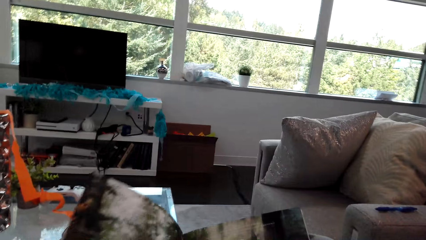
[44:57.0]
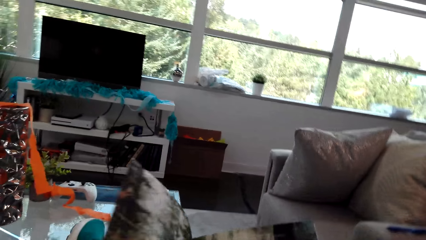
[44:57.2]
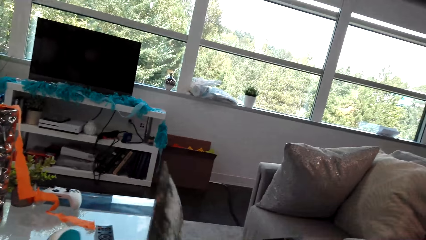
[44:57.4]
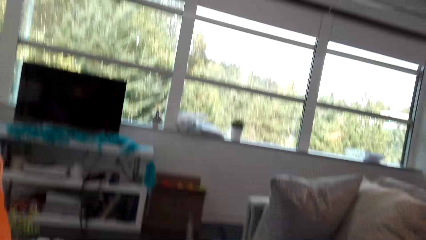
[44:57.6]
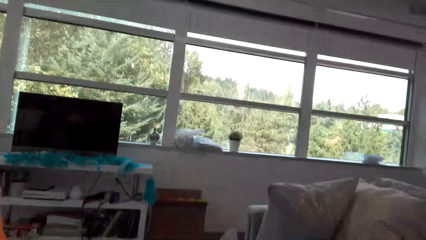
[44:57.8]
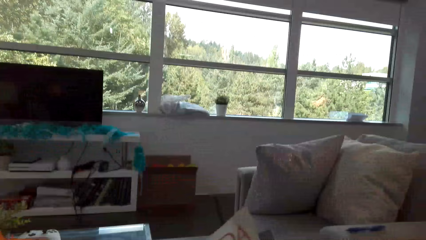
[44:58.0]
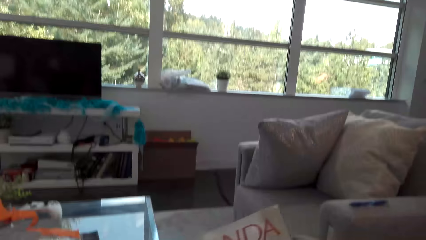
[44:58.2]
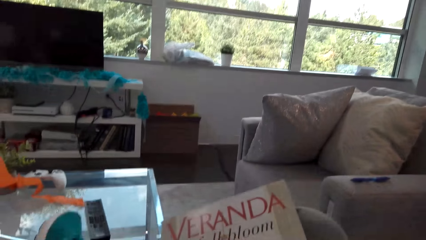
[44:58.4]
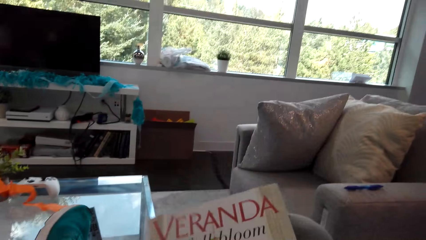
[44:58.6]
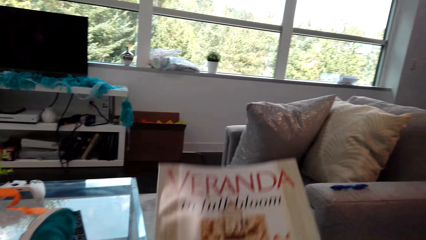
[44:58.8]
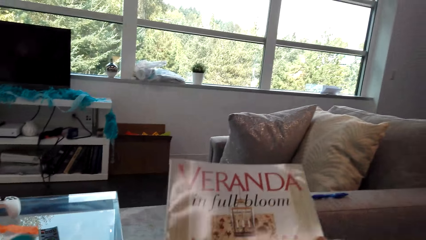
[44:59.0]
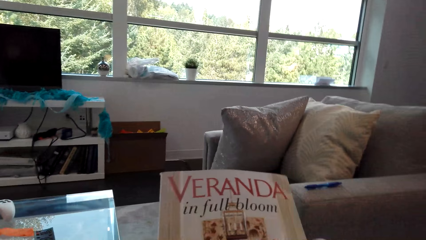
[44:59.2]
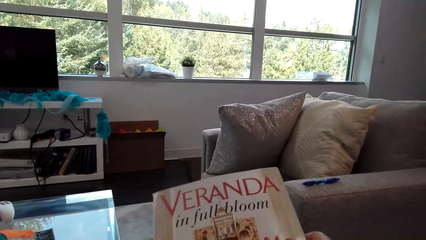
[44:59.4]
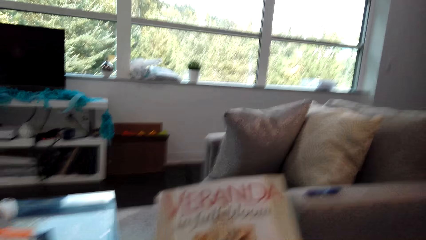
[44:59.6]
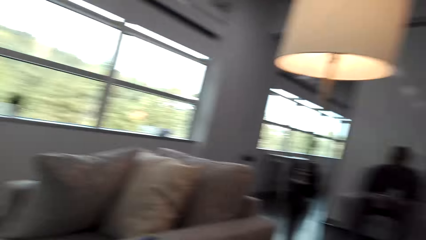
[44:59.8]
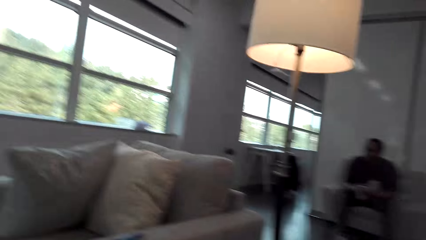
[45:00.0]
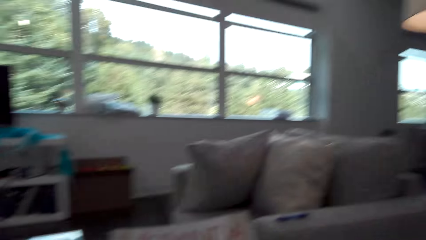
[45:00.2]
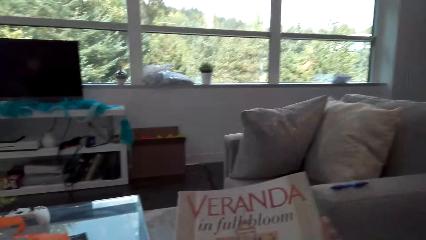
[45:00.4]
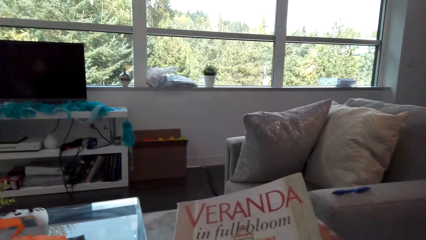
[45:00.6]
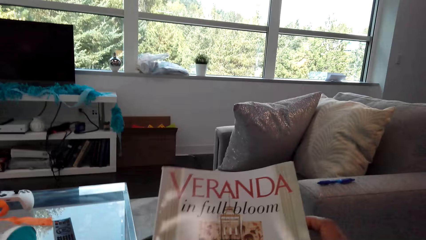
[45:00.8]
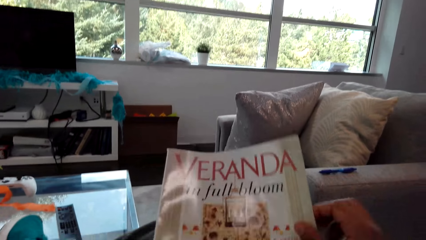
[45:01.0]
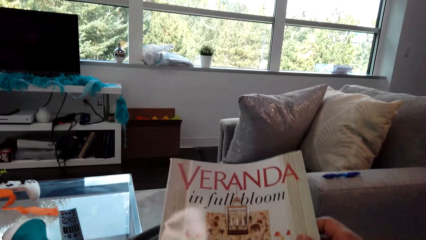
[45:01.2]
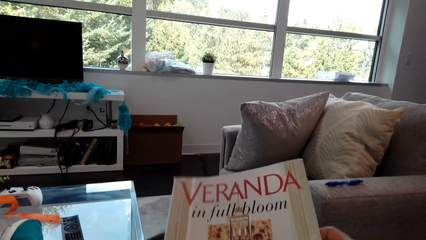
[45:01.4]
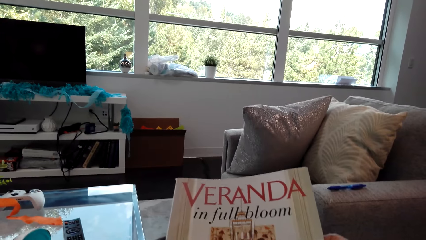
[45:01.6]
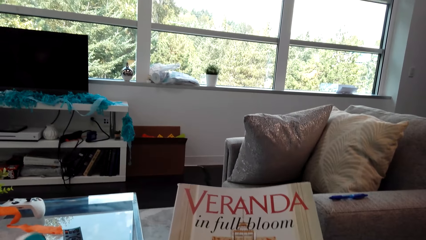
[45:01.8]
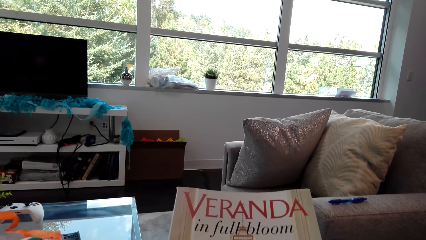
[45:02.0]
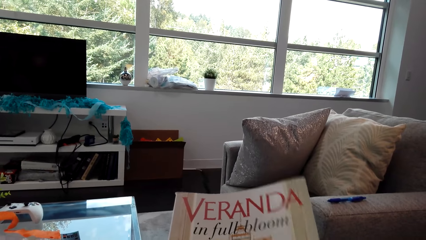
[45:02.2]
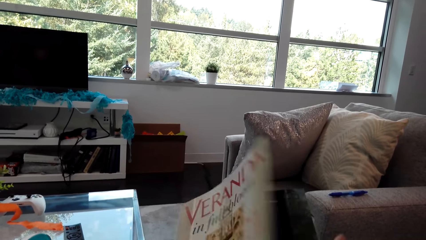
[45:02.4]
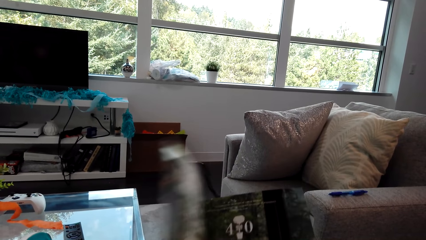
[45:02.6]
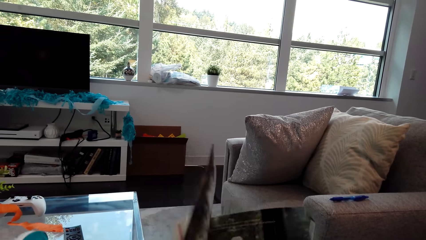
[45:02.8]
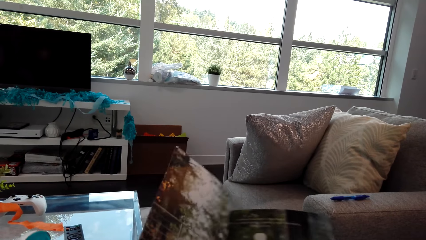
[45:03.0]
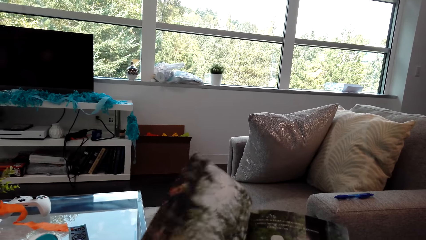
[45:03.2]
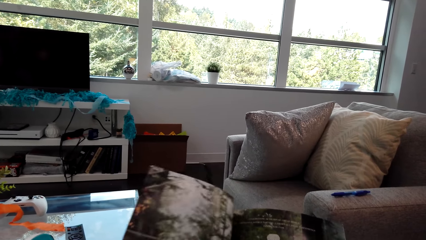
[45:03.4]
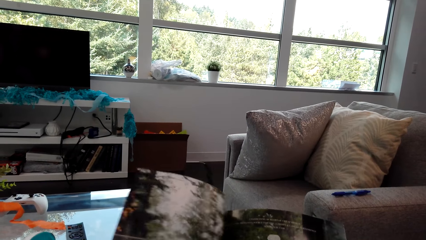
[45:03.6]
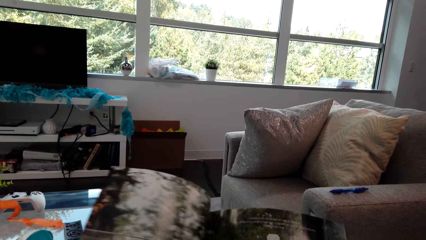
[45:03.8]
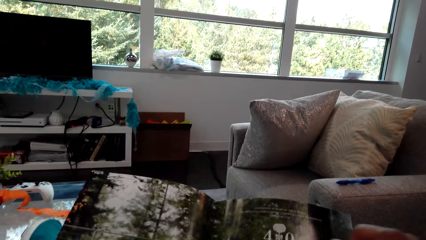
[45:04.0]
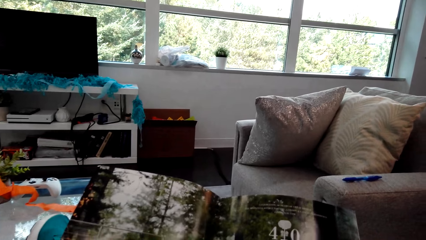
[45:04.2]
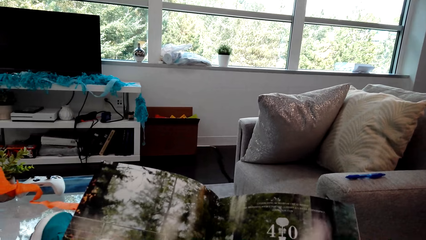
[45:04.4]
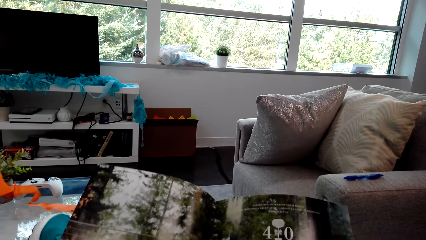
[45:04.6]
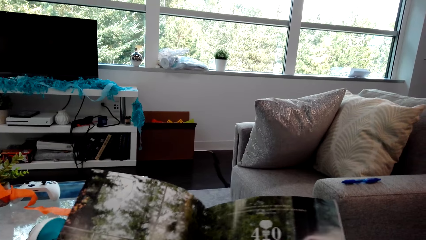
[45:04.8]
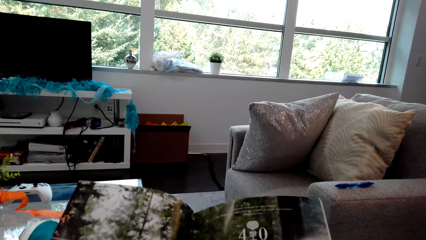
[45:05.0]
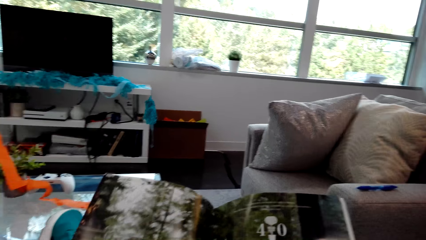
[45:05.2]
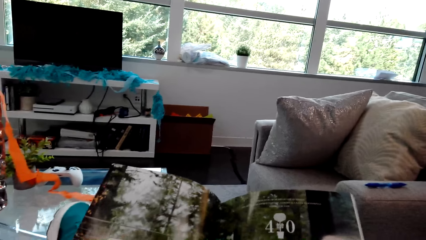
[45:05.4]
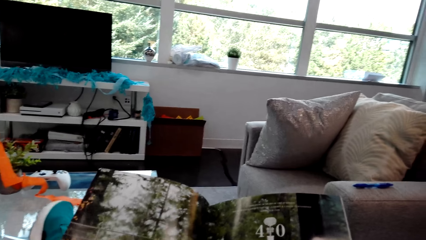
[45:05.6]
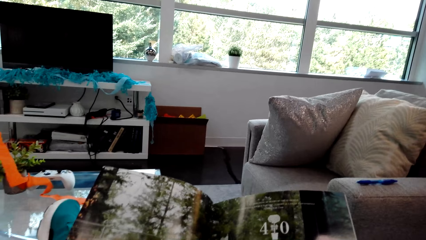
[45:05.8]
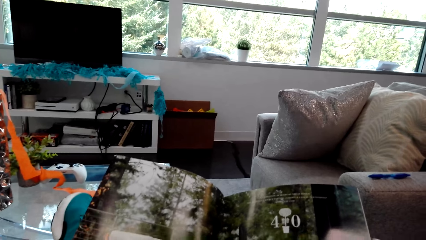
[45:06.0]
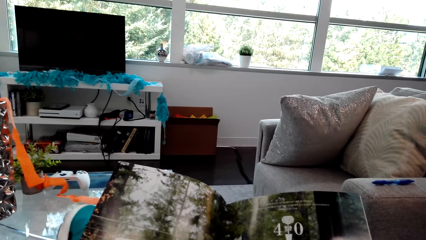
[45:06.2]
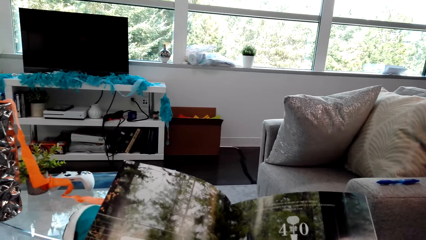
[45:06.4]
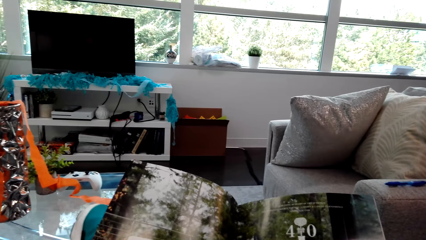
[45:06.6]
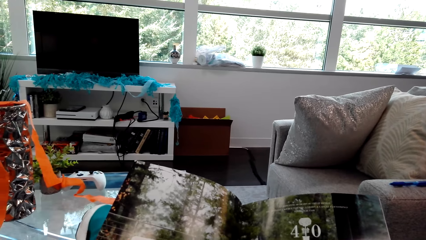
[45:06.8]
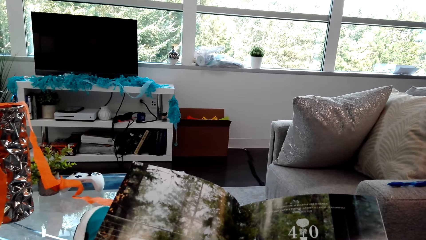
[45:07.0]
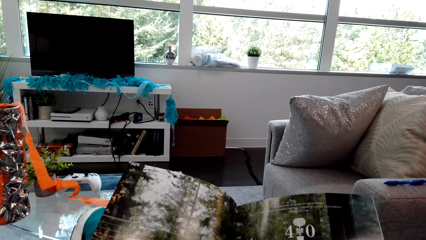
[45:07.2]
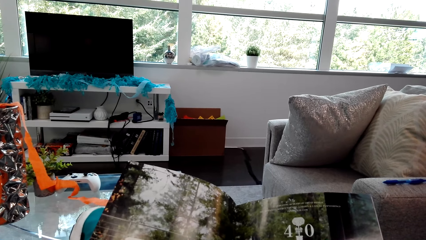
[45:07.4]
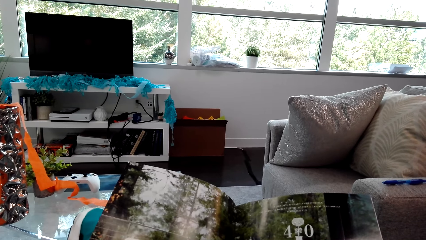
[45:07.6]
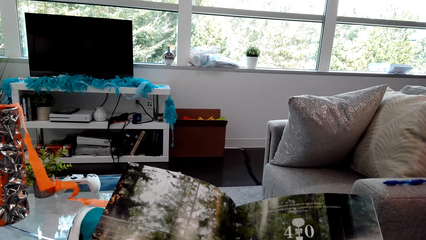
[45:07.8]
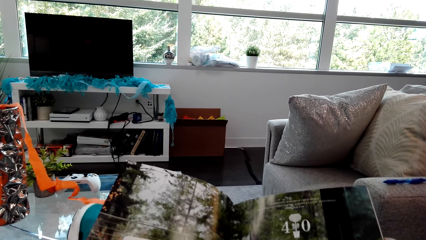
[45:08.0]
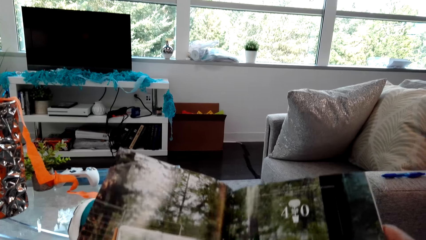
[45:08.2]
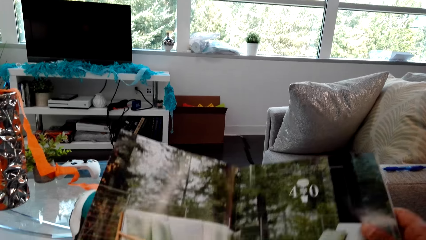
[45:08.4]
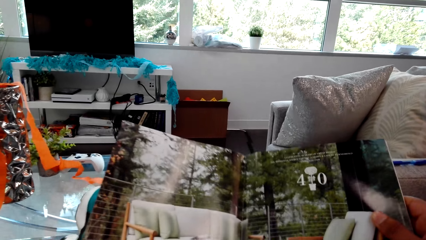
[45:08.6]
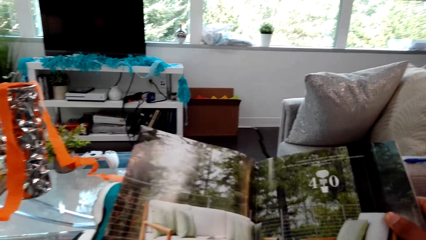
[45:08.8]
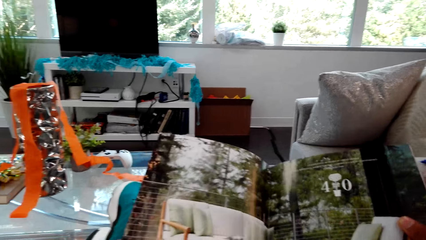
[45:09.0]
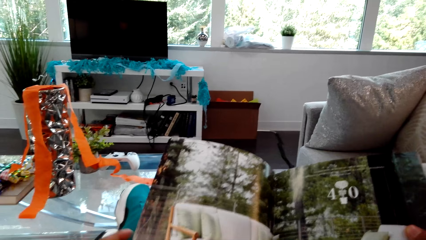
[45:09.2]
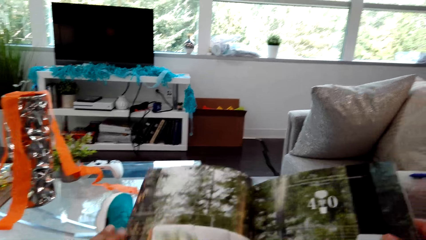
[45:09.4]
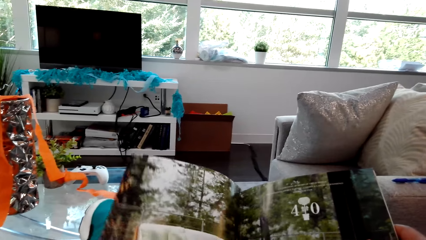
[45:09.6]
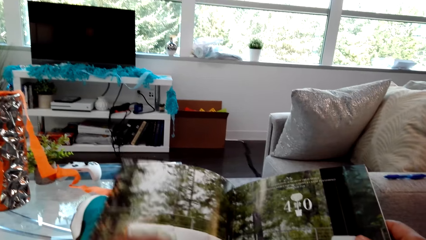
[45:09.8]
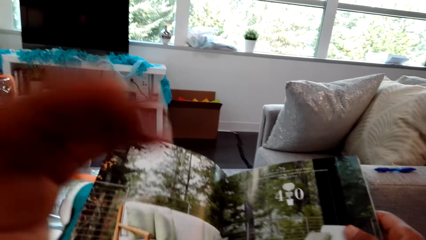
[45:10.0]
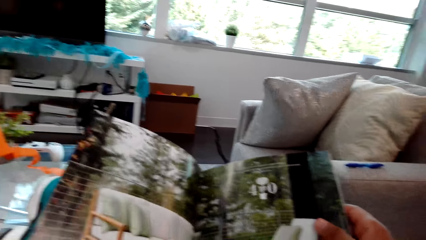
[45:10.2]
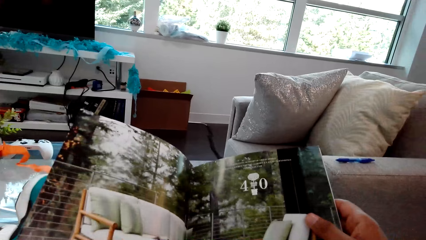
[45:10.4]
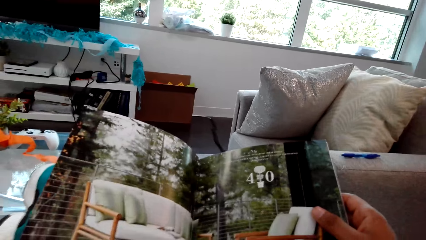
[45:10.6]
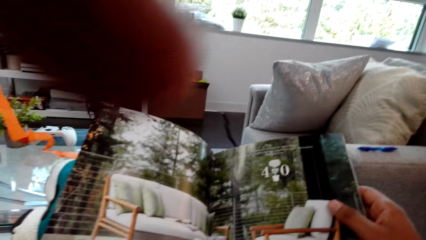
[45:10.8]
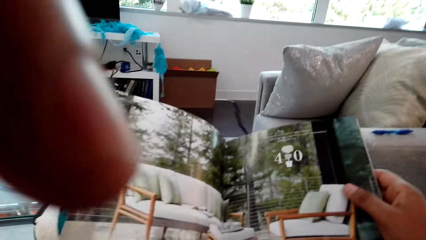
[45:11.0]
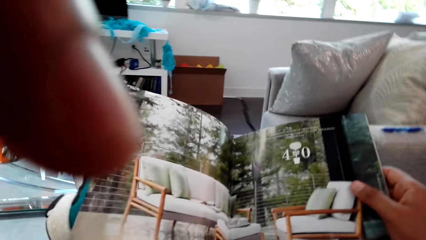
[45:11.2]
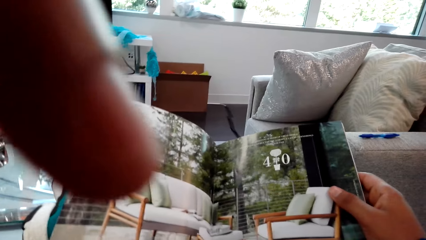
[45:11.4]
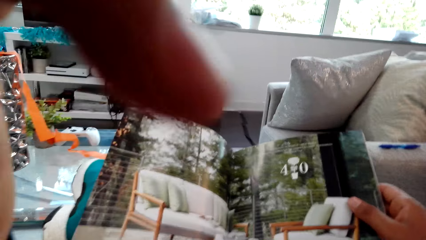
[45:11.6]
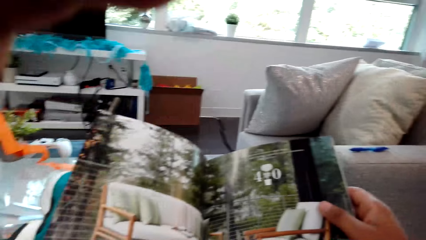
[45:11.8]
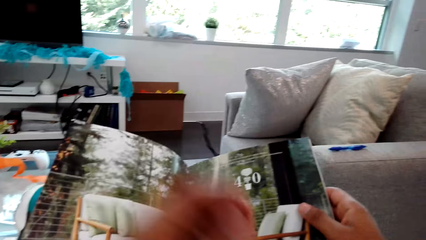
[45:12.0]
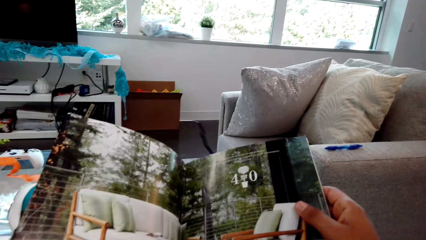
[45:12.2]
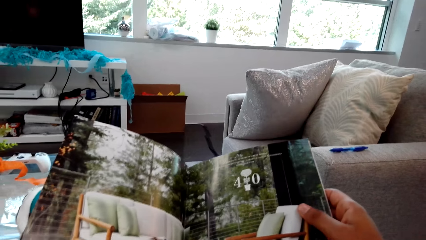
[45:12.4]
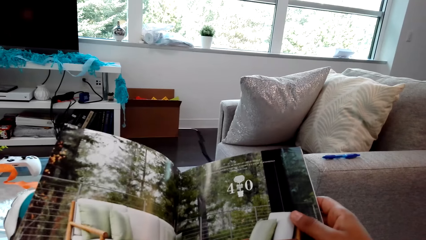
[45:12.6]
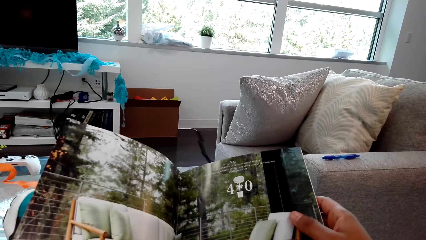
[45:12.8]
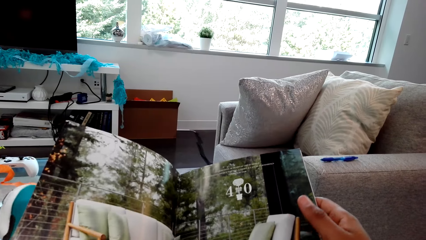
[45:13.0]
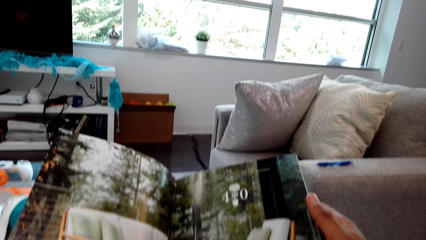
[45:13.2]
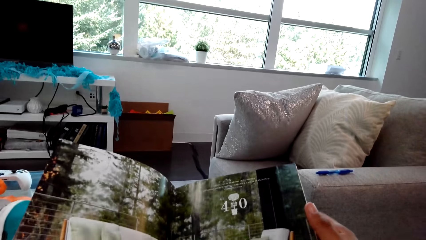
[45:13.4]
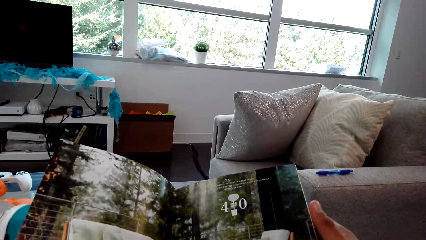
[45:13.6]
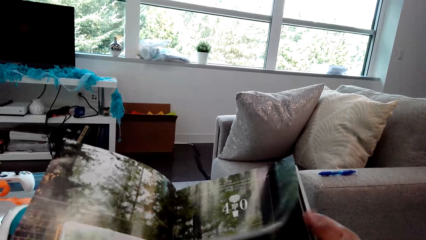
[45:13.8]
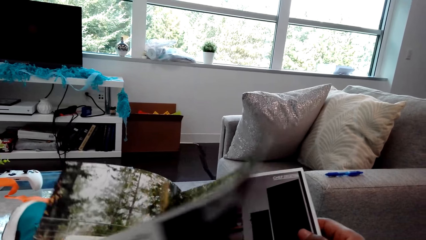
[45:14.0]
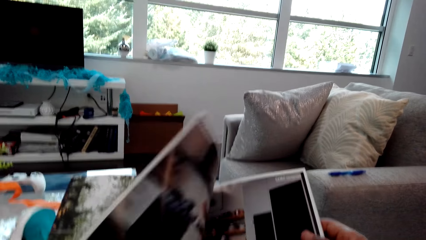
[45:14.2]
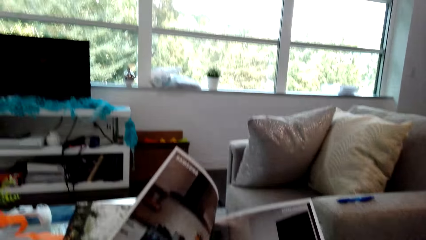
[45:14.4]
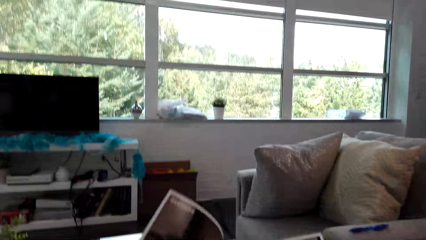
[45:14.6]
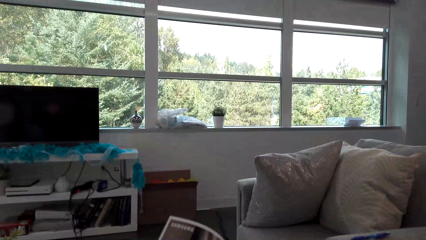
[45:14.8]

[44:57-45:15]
The camera wearer reads the cover of the magazine. He opens the magazine. He reads the magazine. He moves his hand. He adjusts the camera on the head.
